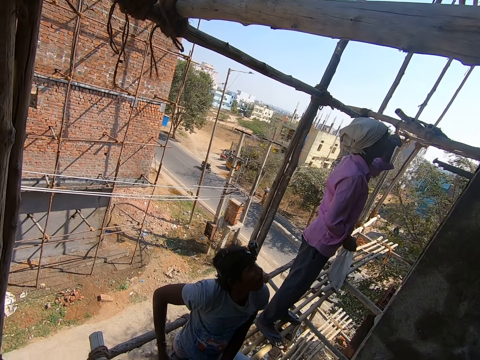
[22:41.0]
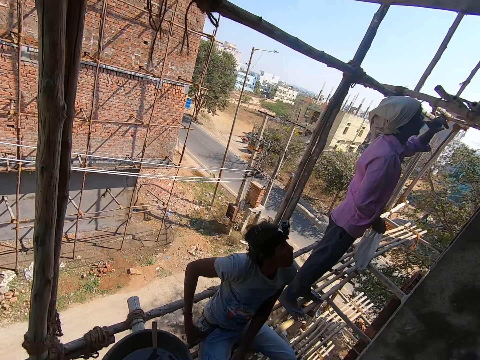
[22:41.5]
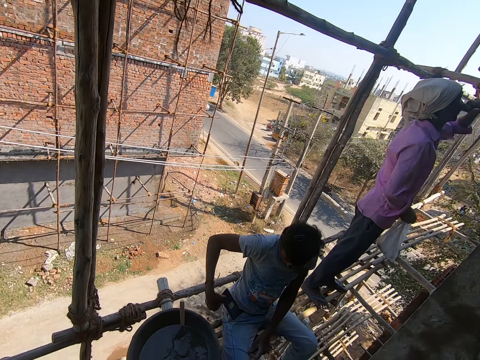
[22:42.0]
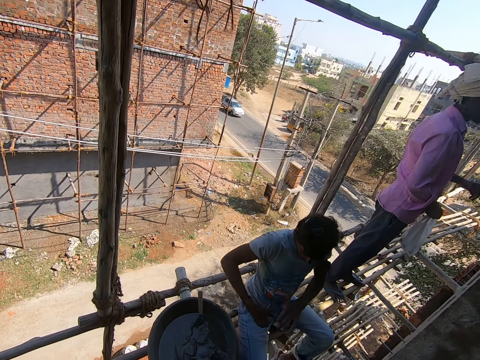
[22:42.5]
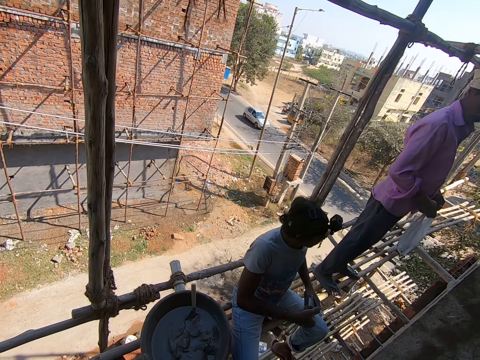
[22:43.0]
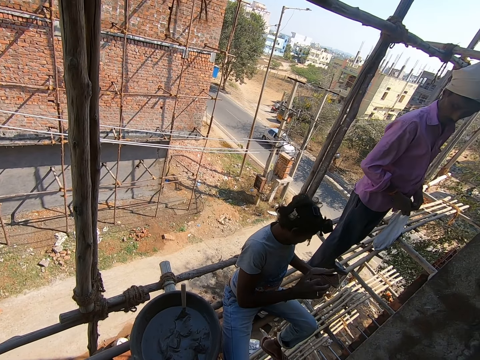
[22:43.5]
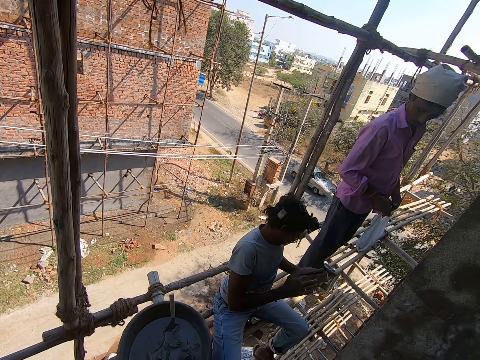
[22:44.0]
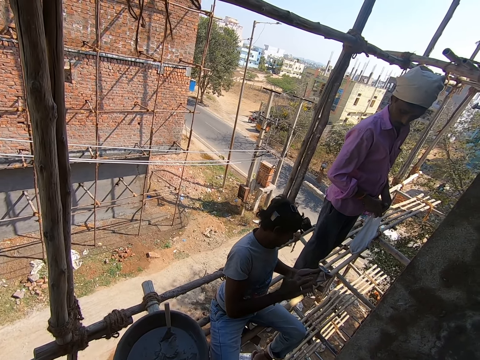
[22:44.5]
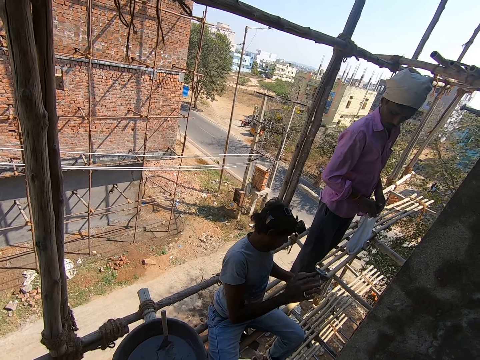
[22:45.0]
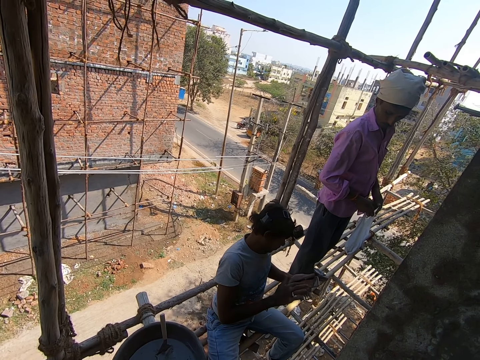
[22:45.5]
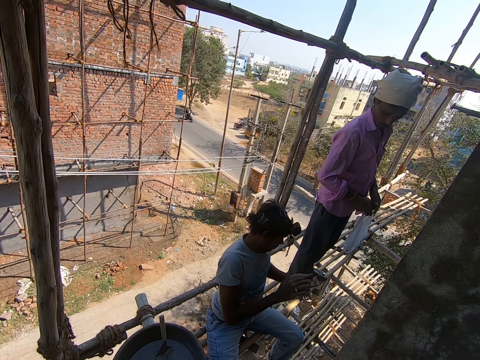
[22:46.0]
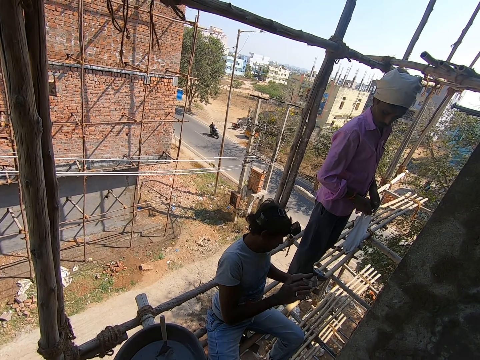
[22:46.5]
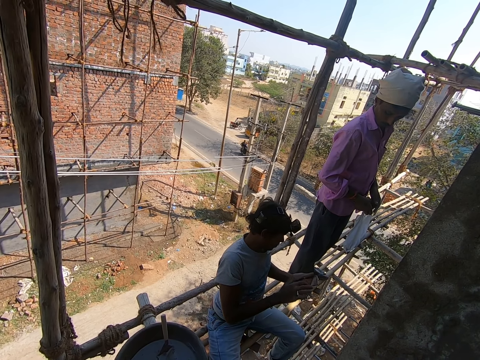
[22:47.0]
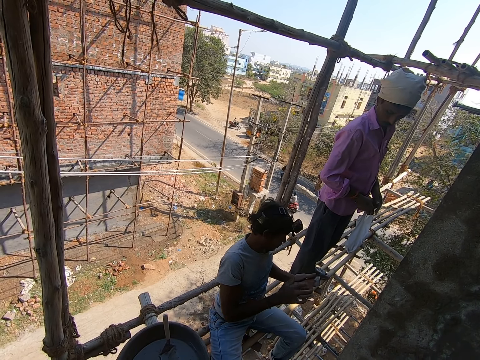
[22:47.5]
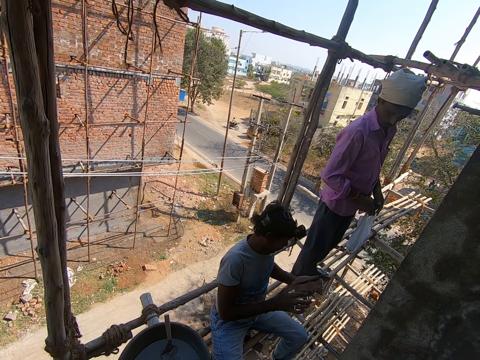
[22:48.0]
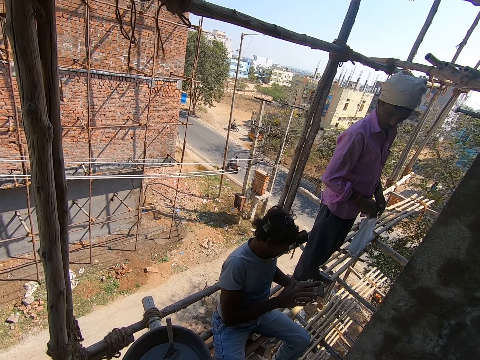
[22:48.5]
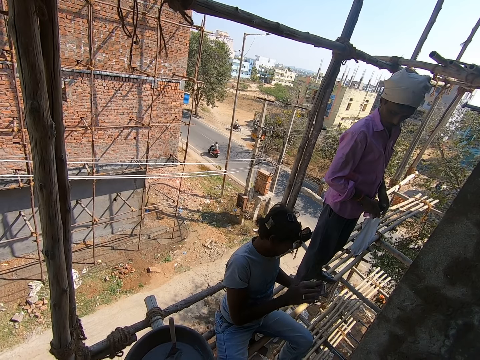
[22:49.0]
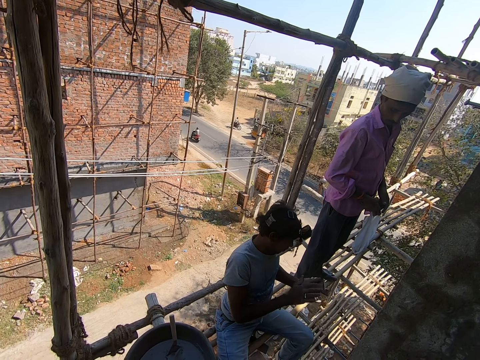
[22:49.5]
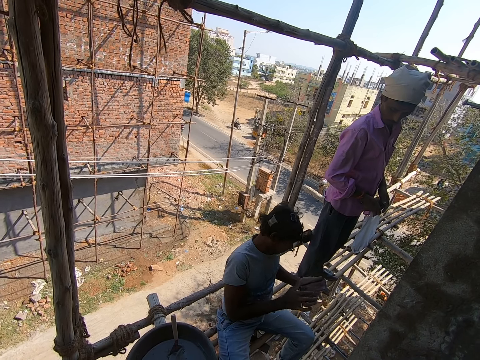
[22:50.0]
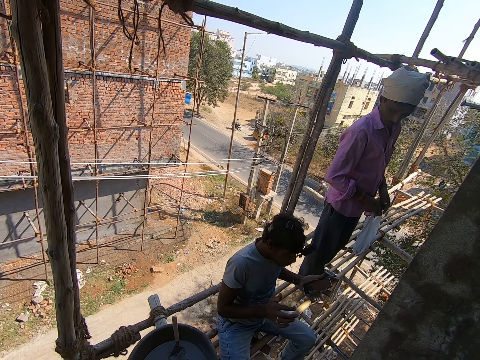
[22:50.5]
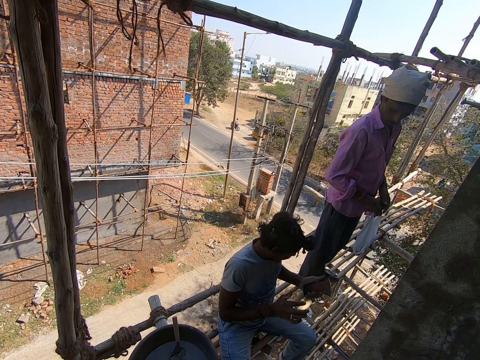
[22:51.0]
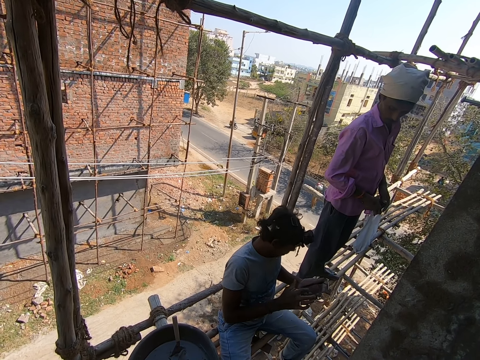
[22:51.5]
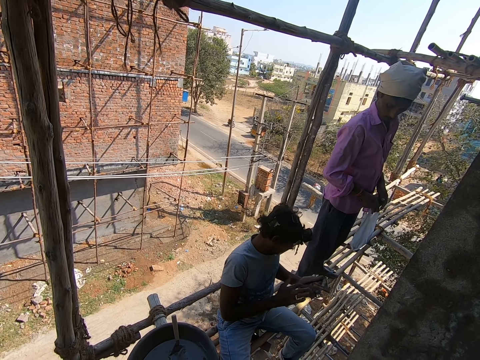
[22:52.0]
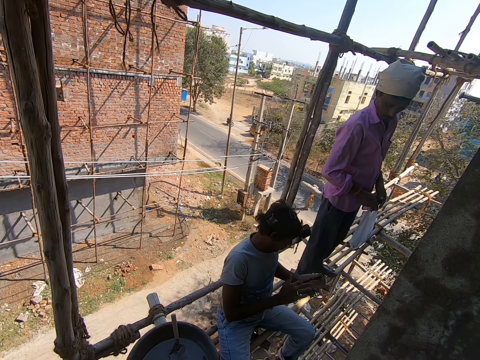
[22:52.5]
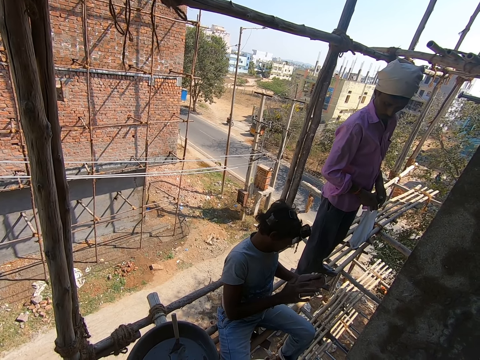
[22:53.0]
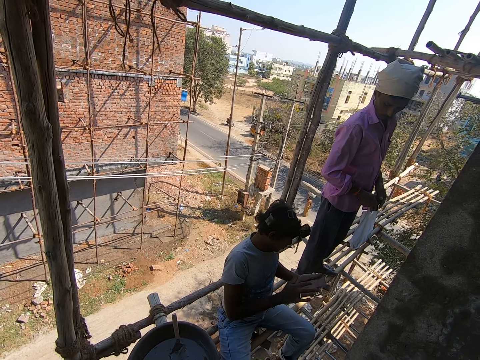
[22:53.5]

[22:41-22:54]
A man drops the left hand. Another man takes a phone from his pocket with his right hand. The other man holds the phone with his left hand. The first man operates the phone with his right hand. The other man uses the phone.

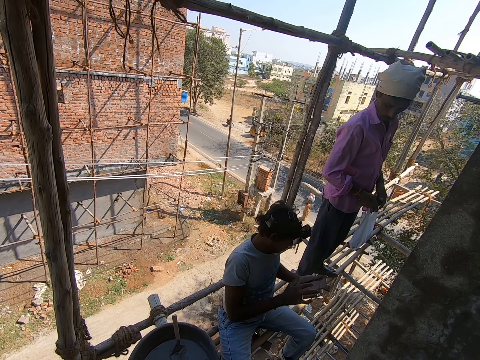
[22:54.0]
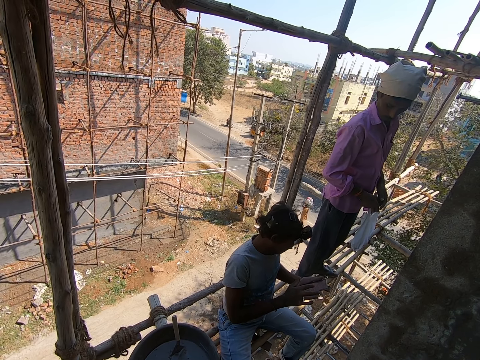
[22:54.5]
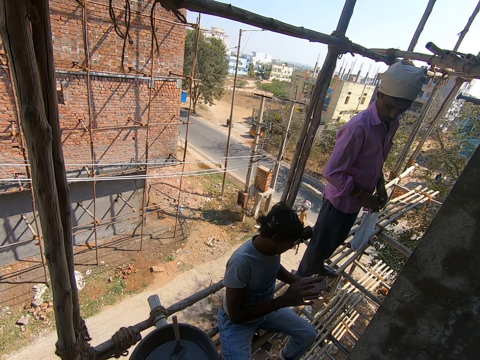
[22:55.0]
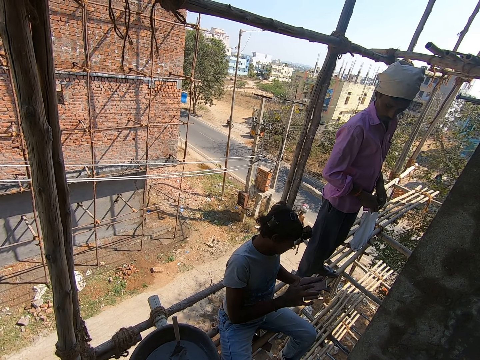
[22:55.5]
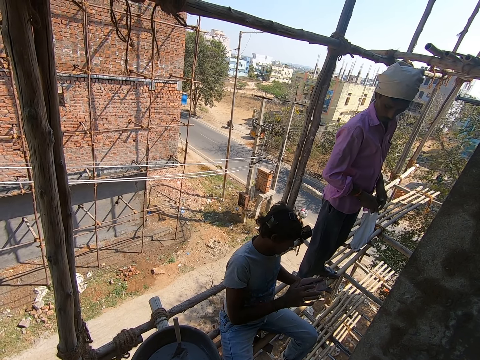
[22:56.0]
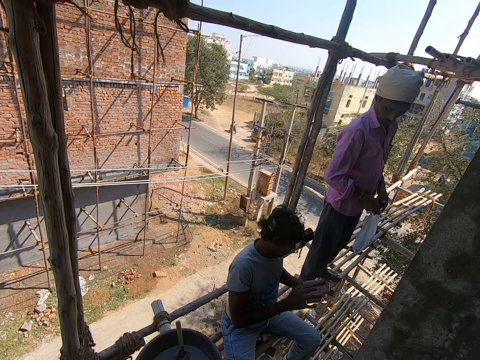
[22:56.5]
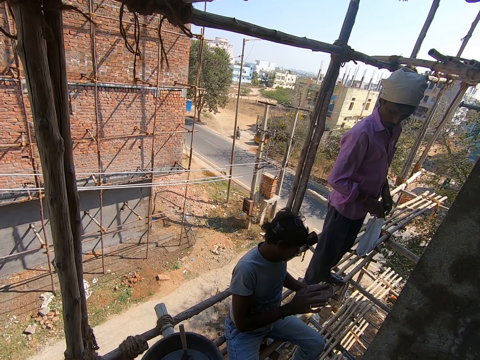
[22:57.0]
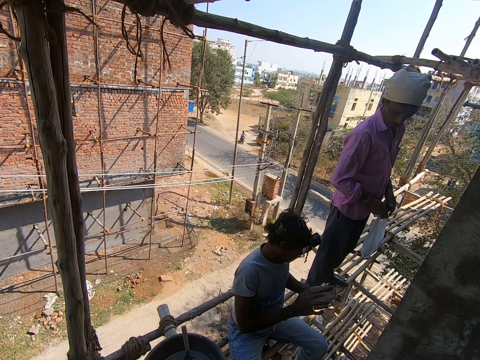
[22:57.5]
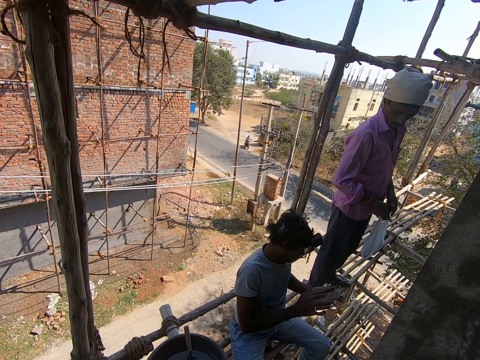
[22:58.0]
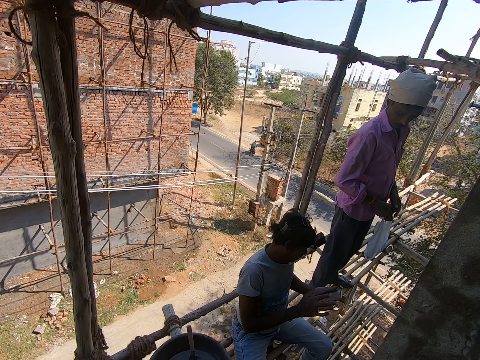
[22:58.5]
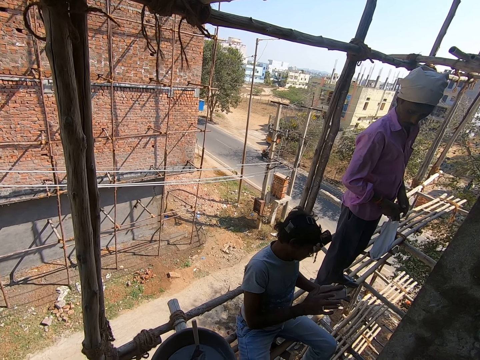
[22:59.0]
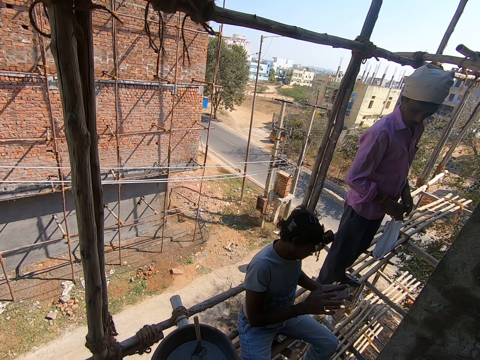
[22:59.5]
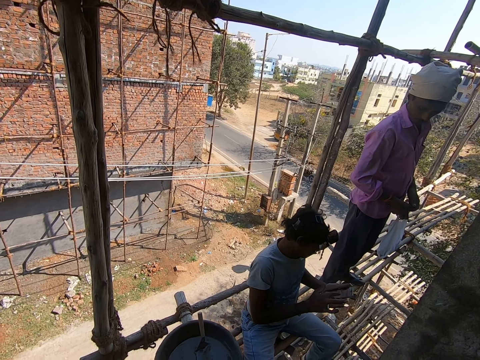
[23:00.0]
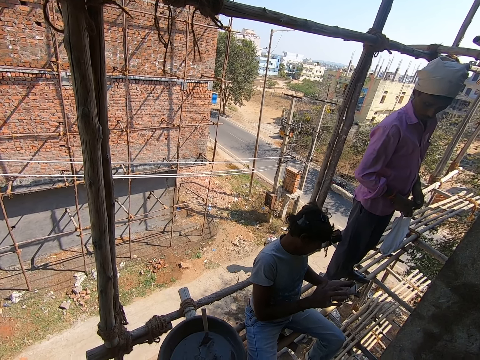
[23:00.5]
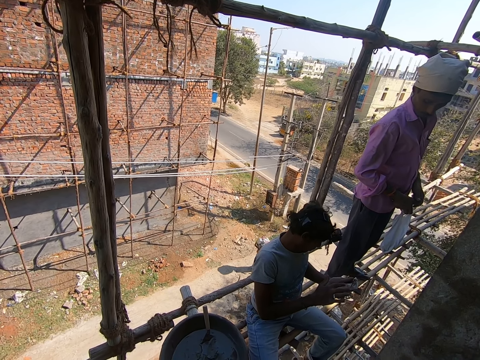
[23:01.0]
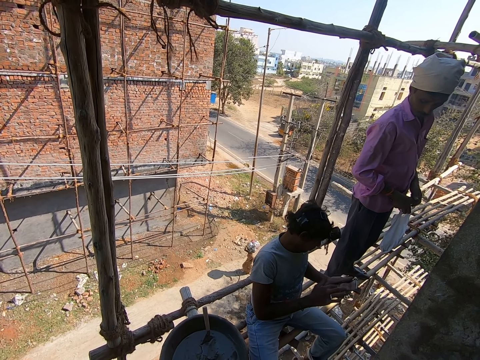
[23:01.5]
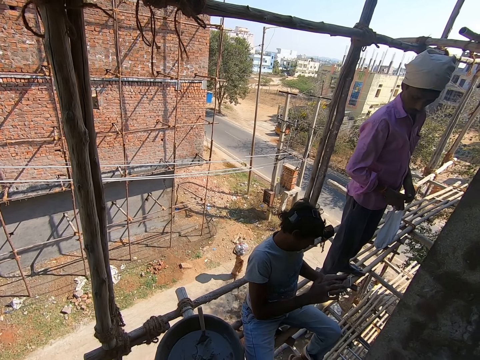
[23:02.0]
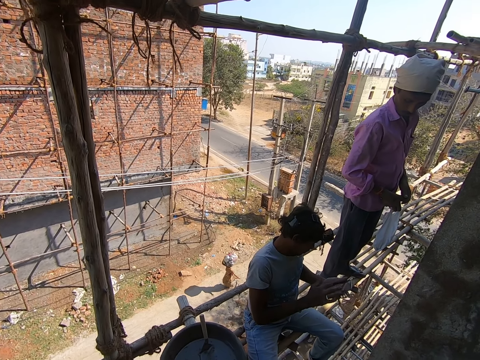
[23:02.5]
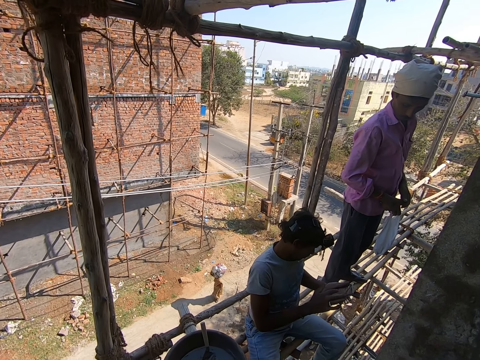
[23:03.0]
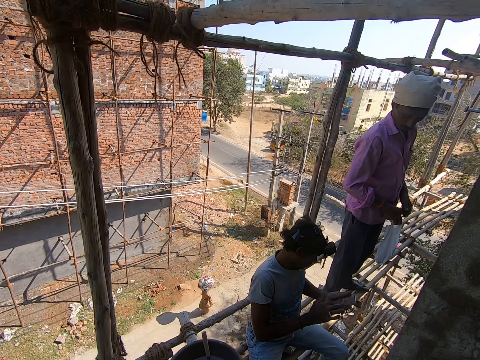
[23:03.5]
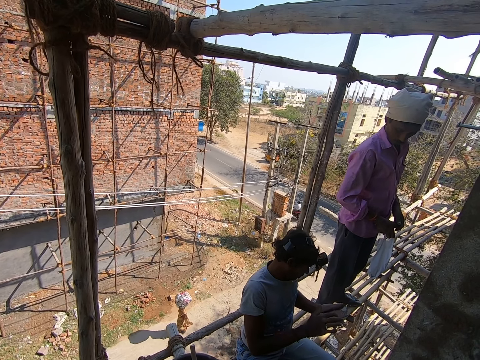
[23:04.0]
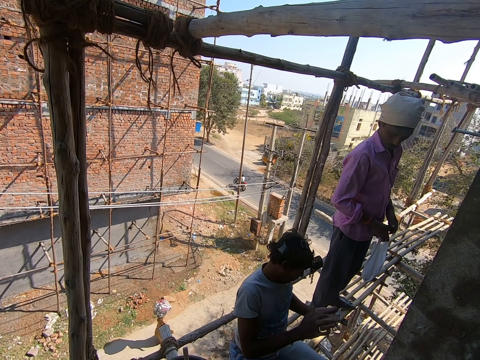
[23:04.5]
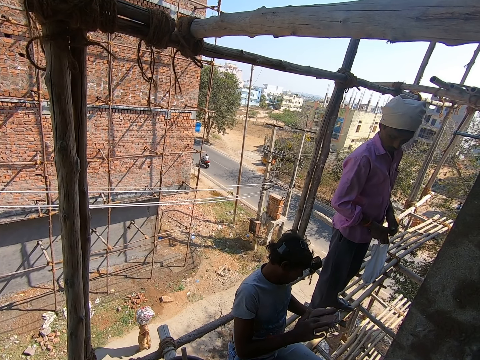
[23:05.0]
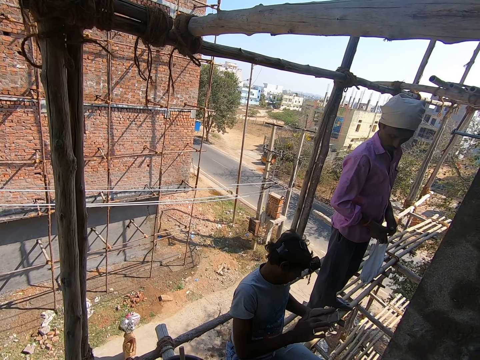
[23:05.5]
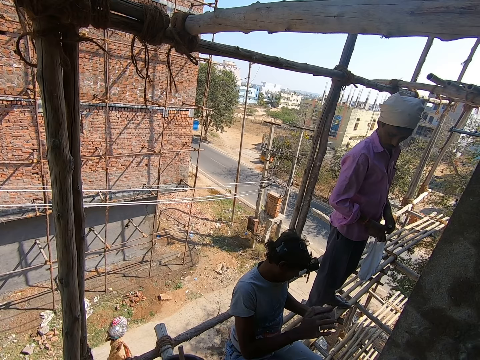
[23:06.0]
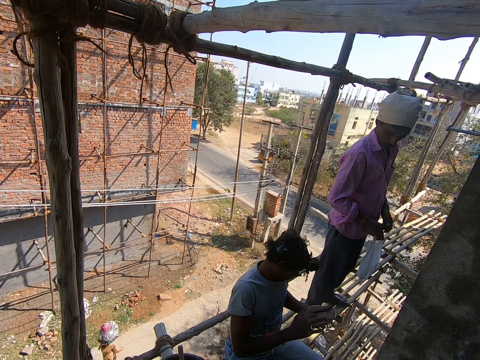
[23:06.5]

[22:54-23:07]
The camera wearer interacts with a man.
